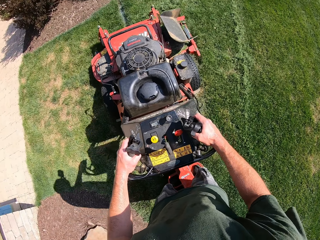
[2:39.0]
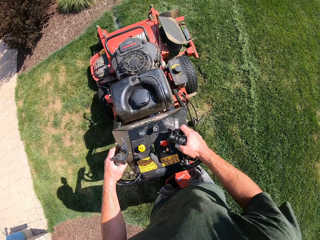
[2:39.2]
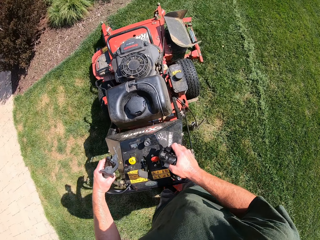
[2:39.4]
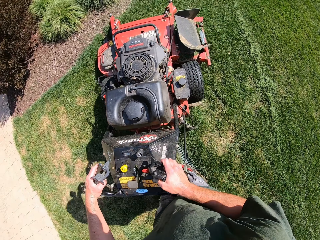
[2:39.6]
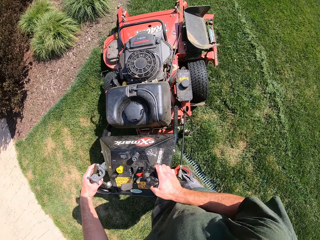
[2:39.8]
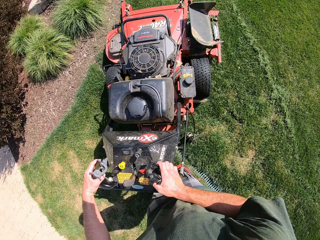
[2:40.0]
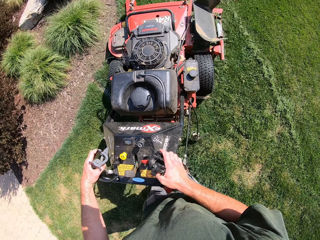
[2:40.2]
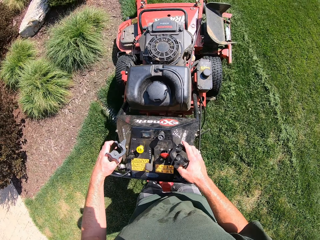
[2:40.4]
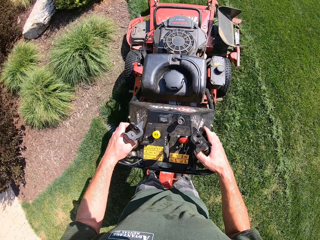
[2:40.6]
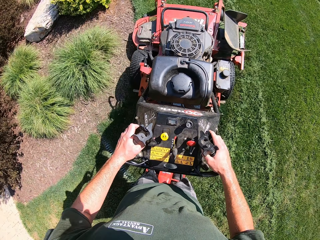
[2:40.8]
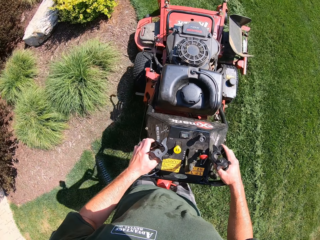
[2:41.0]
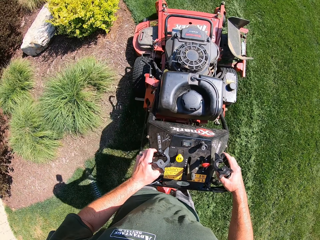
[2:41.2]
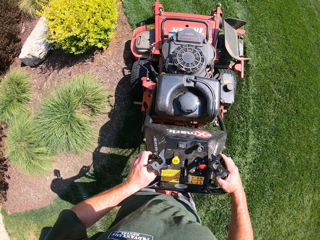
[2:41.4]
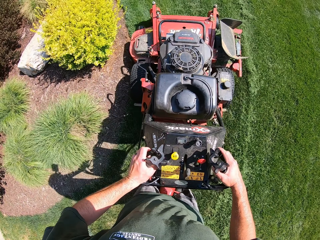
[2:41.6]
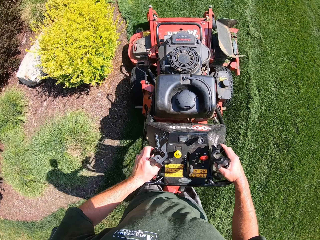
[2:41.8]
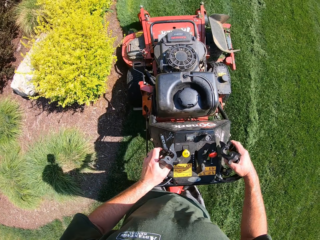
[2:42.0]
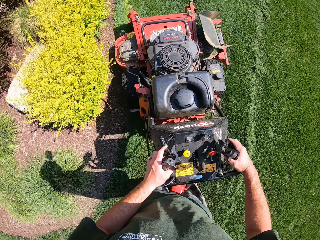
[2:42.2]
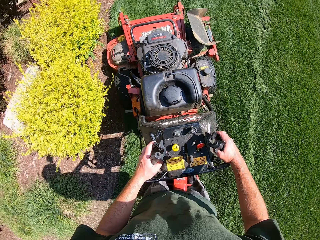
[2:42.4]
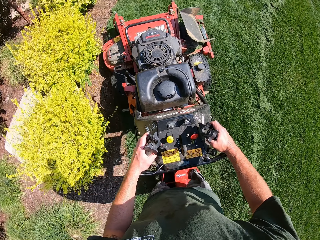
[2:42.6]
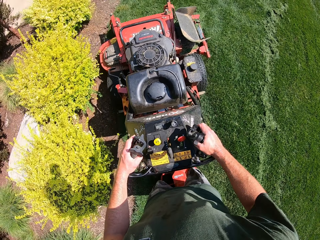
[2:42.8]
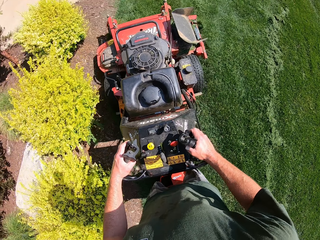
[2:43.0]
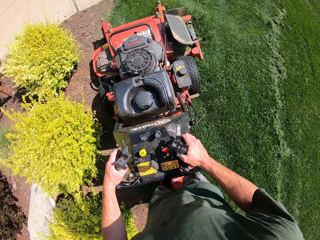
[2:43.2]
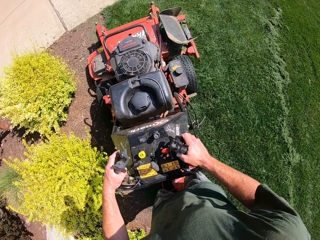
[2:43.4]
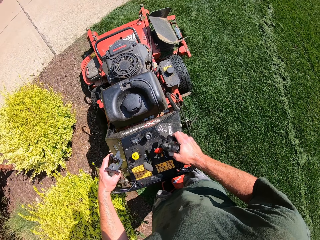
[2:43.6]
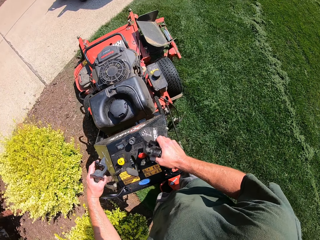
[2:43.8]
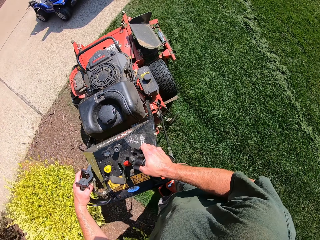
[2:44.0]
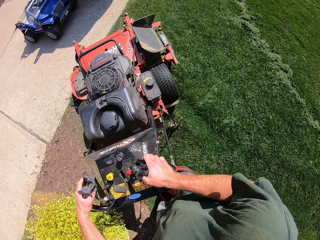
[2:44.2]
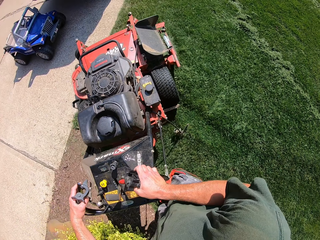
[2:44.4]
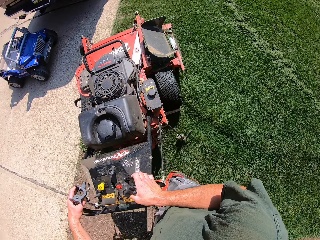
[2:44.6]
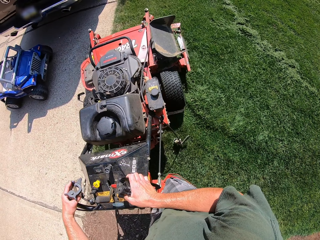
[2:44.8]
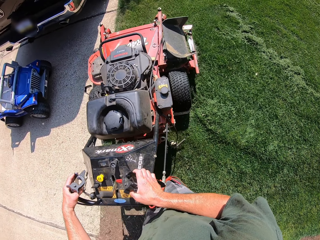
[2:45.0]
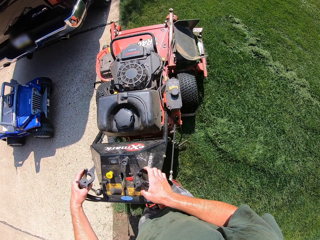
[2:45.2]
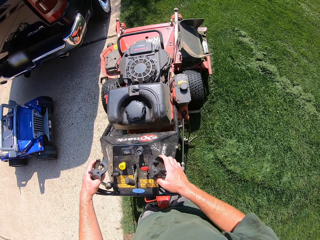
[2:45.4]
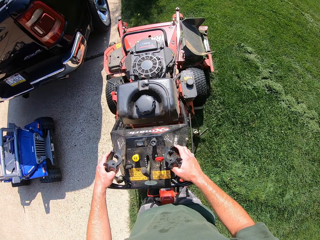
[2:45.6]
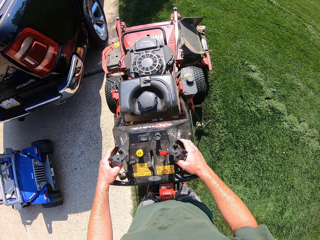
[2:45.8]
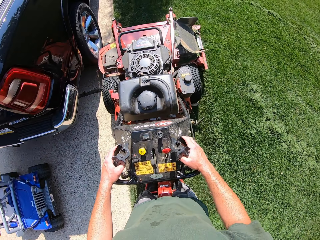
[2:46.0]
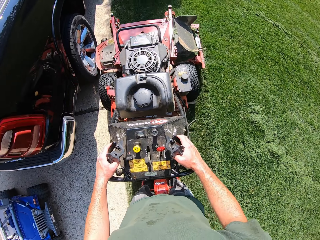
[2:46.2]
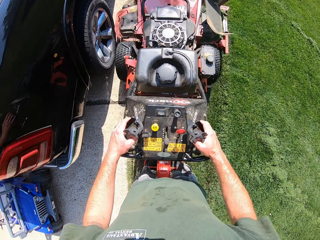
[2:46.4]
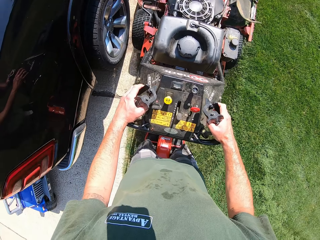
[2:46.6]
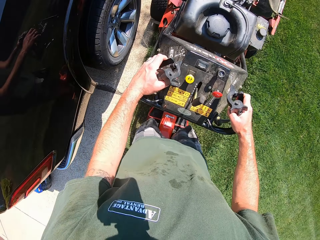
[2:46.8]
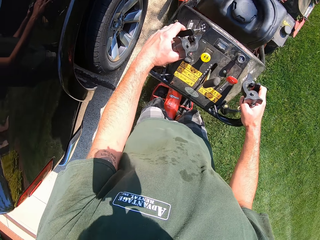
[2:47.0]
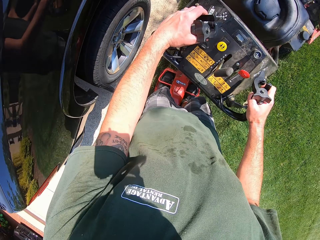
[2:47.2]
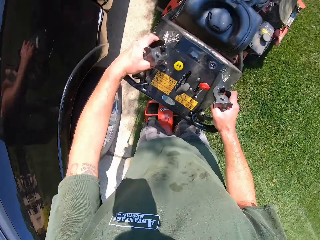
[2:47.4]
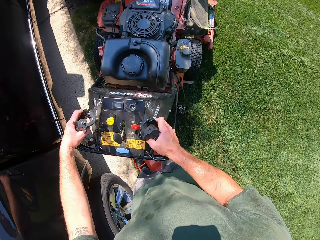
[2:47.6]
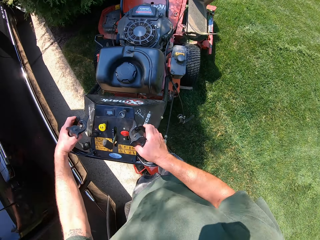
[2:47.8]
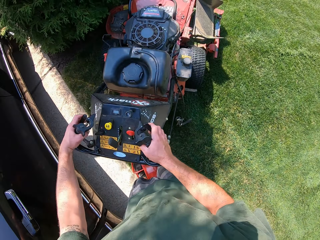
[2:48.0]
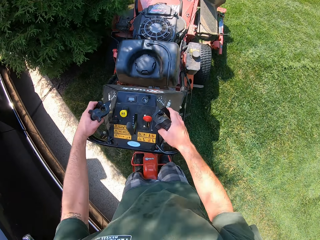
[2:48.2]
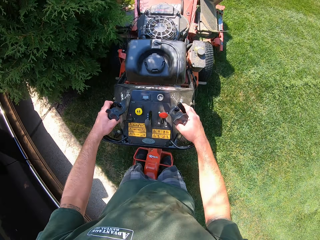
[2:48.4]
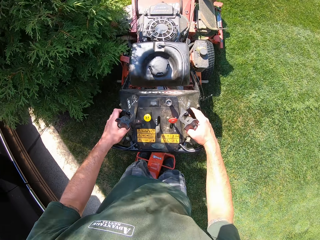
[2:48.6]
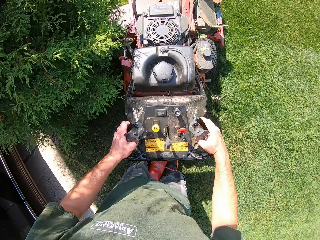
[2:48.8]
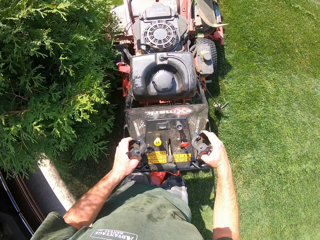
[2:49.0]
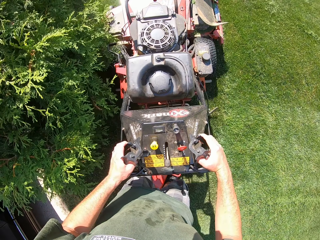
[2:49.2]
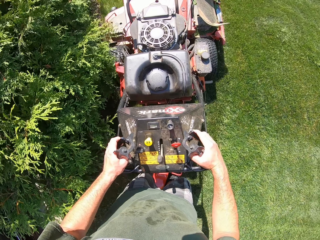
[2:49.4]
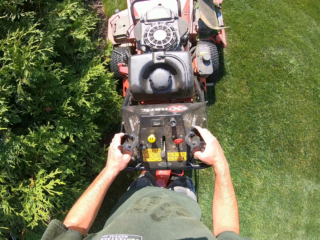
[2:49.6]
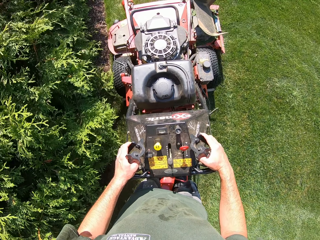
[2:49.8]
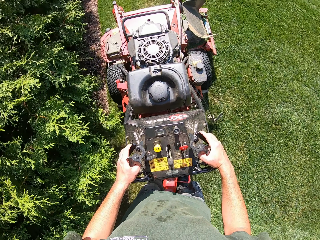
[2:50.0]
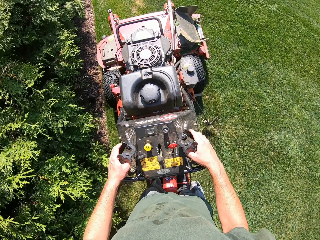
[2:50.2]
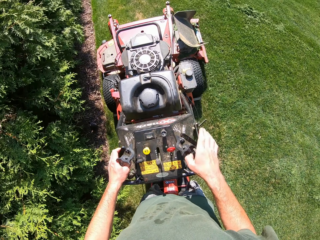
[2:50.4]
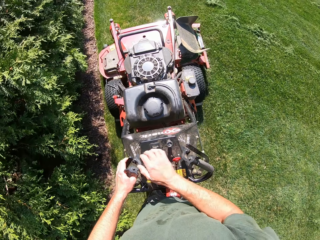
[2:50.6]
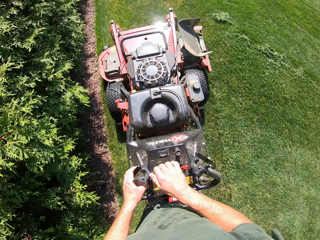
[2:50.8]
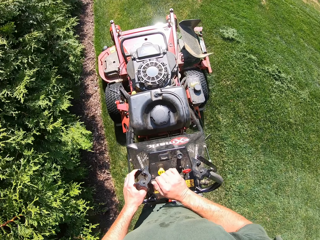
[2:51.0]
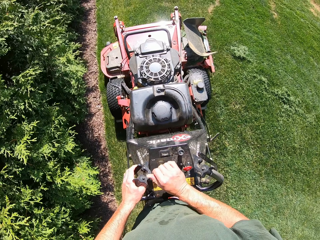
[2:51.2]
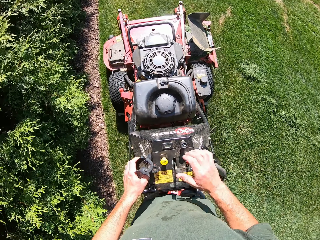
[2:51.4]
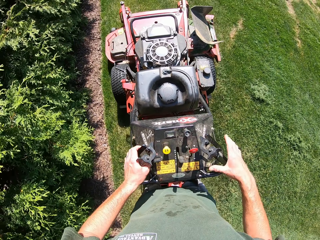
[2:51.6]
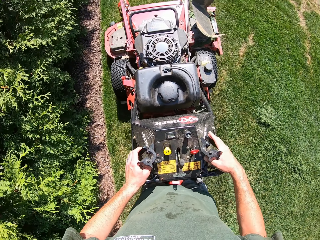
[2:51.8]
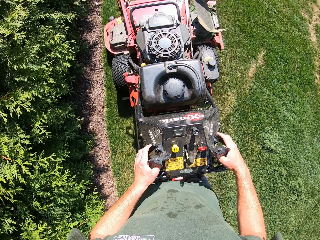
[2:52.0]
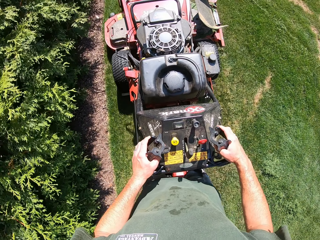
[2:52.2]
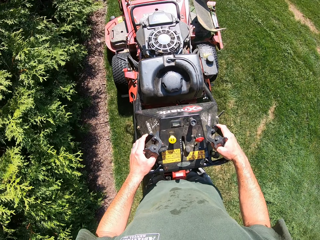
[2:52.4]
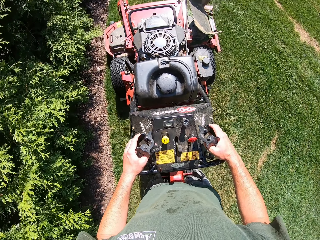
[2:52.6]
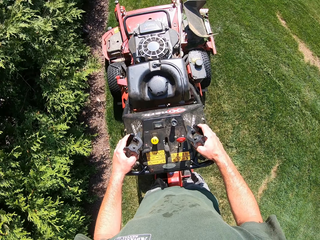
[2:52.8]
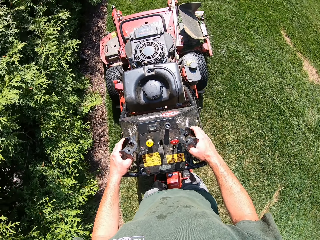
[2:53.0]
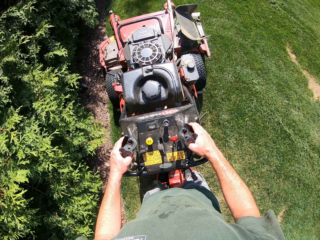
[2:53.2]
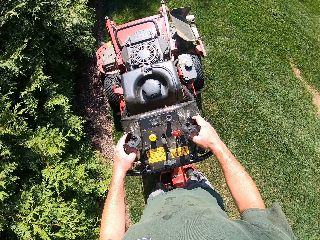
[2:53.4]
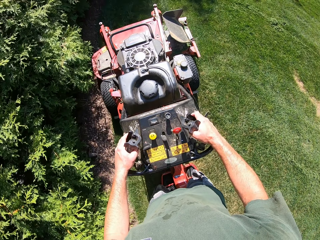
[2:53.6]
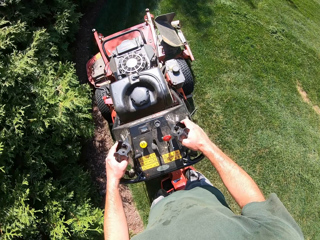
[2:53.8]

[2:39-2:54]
The camera wearer turns the lawnmower. He cuts grass with the lawnmower. He turns the lawnmower, cuts grass with the lawnmower and operates the lawn mower with his right hand. He moves the lawnmower gear lever. He continues to move the lawn mower across the surface of the grass with both hands.

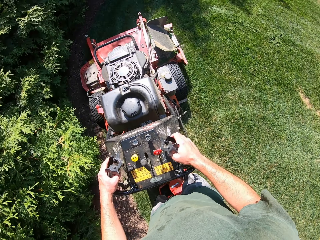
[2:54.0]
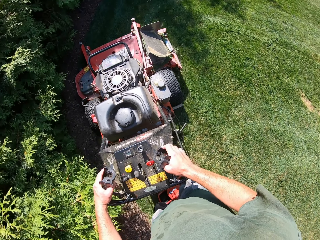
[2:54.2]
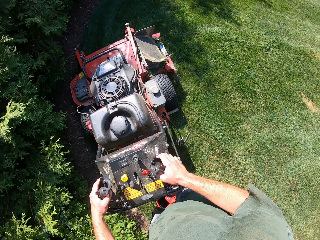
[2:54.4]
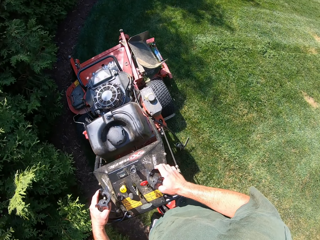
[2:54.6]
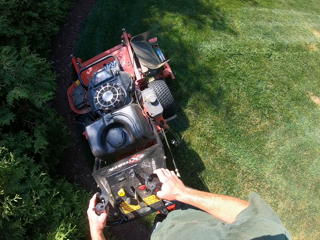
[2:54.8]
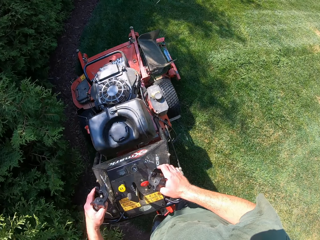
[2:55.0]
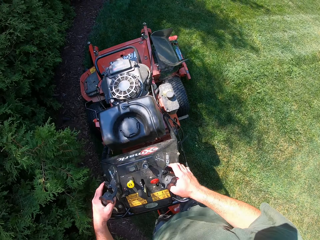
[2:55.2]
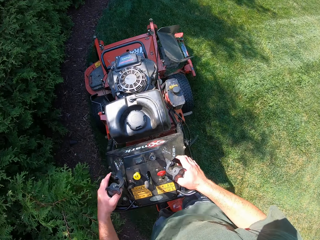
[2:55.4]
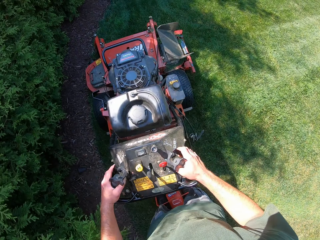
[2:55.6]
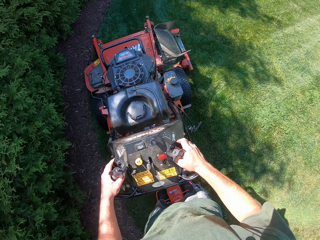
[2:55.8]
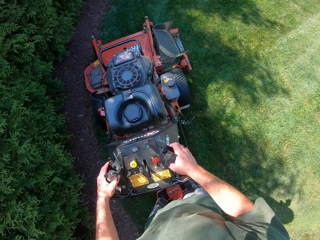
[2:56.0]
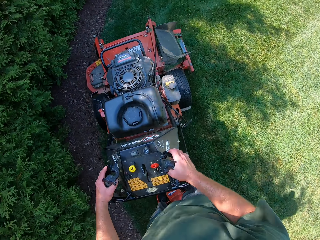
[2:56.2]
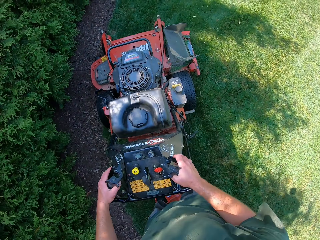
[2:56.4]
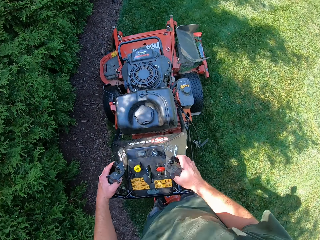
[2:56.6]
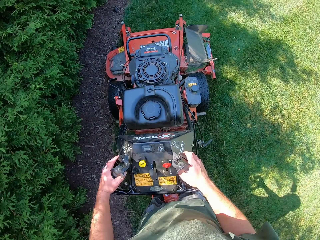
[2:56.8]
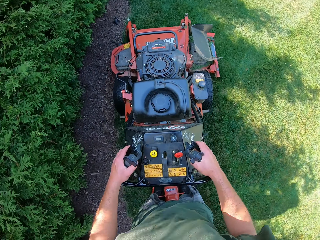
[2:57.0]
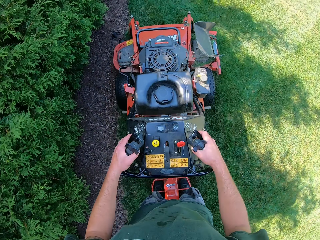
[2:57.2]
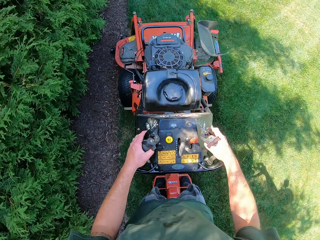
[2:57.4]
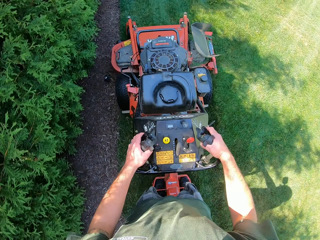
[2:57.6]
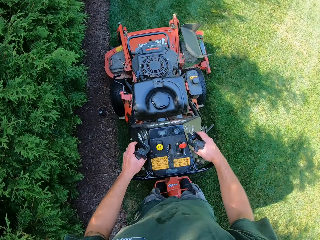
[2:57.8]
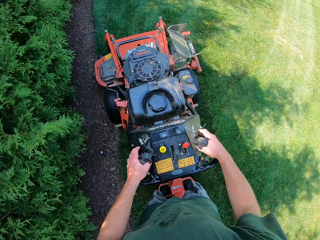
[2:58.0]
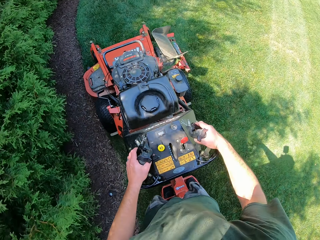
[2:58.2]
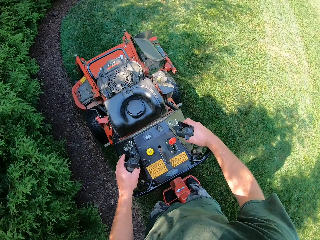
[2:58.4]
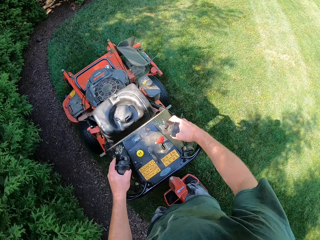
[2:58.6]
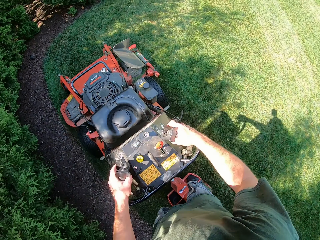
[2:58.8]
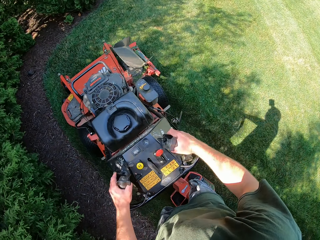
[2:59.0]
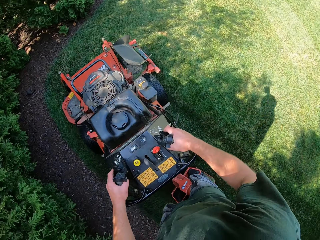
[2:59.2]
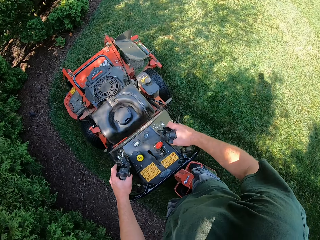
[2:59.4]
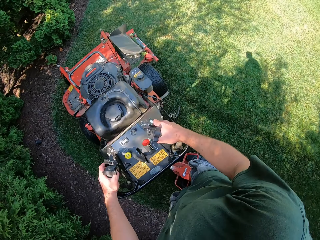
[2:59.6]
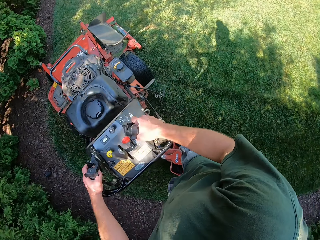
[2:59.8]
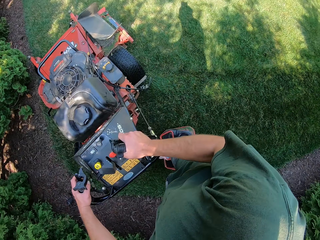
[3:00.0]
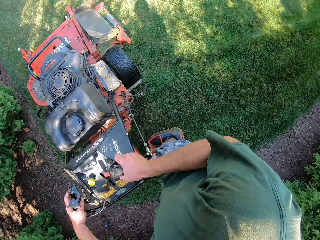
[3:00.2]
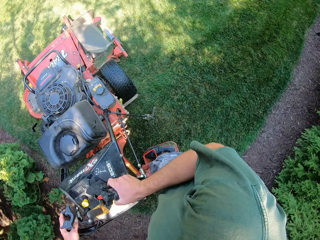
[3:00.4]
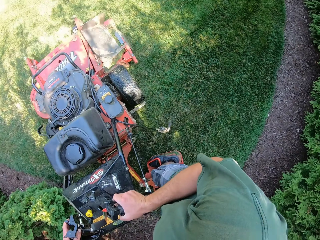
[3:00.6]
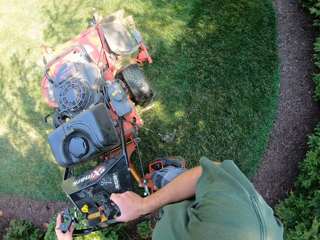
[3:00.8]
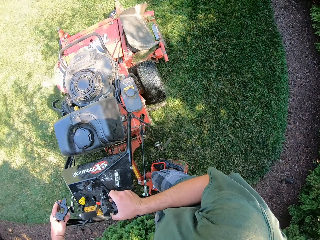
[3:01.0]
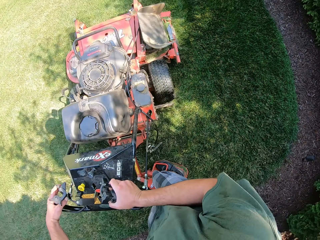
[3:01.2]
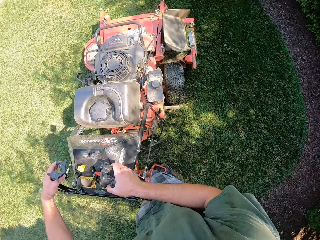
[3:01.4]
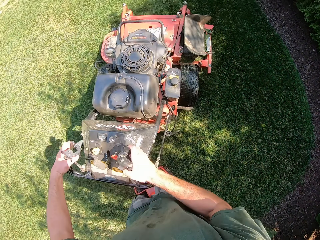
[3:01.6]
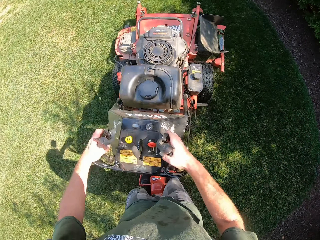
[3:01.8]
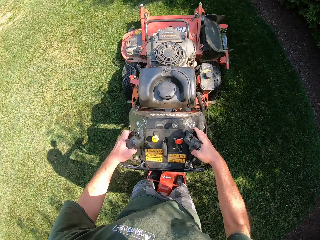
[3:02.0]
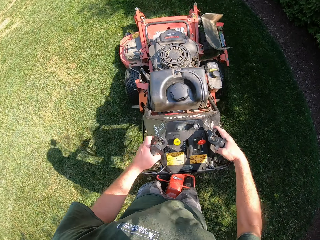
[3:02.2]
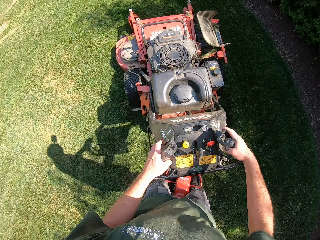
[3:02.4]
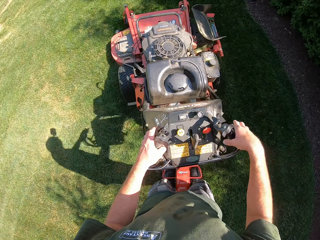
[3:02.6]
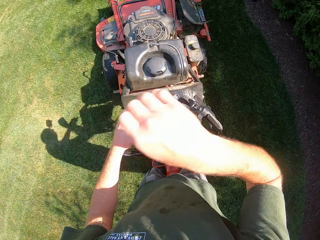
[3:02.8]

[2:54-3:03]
The camera wearer turns the lawnmower. They cut grass with the lawnmower.
